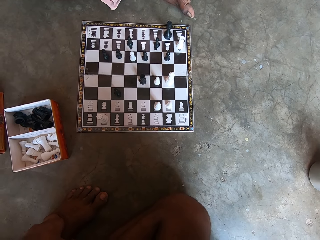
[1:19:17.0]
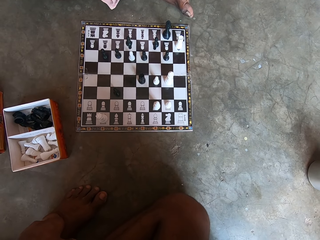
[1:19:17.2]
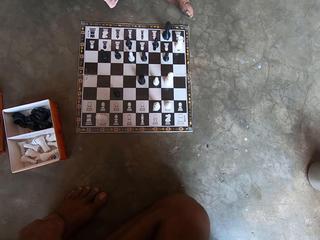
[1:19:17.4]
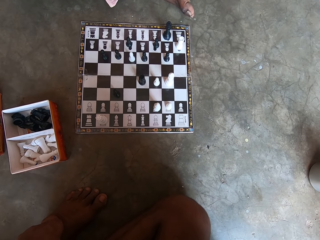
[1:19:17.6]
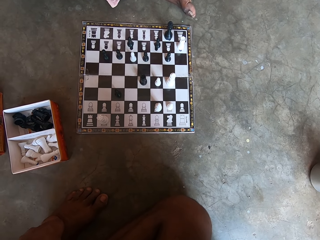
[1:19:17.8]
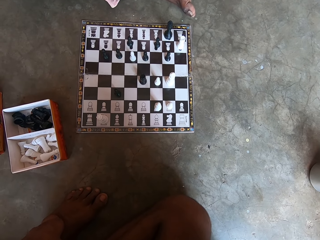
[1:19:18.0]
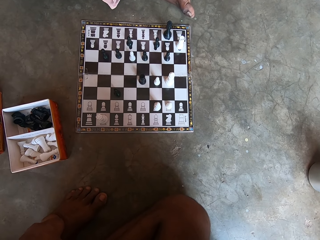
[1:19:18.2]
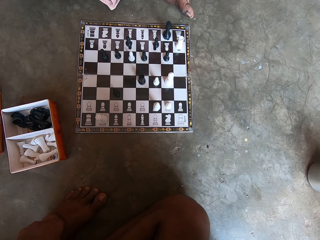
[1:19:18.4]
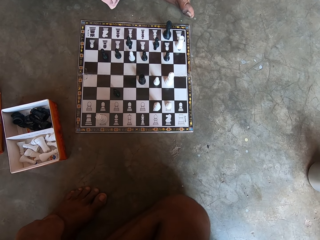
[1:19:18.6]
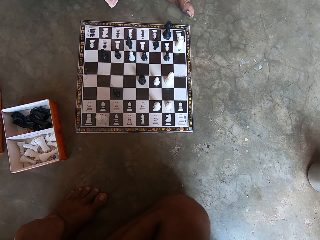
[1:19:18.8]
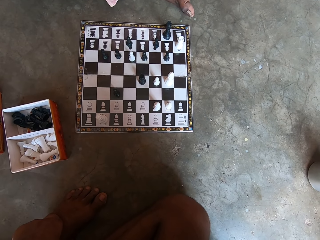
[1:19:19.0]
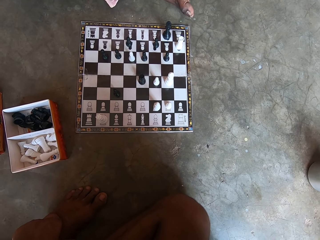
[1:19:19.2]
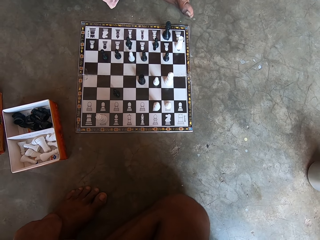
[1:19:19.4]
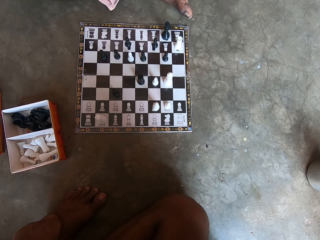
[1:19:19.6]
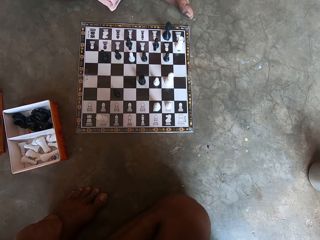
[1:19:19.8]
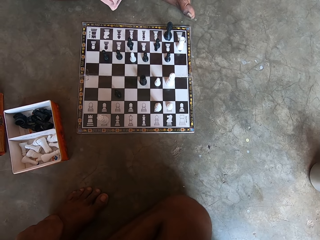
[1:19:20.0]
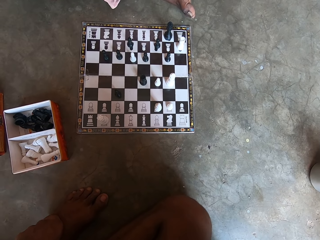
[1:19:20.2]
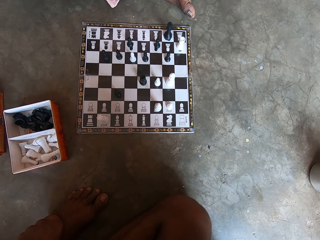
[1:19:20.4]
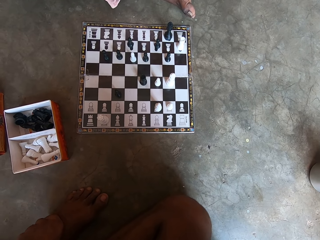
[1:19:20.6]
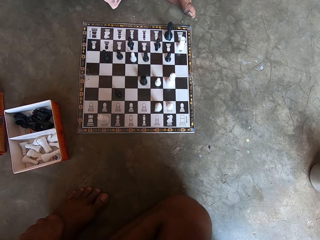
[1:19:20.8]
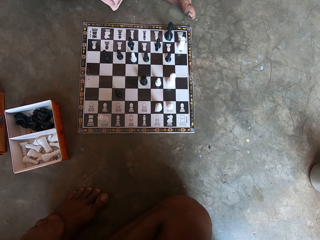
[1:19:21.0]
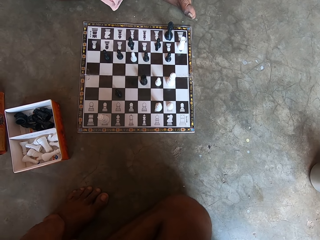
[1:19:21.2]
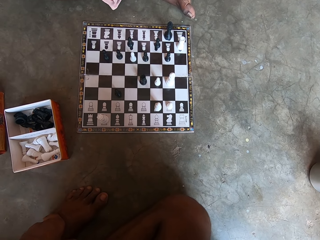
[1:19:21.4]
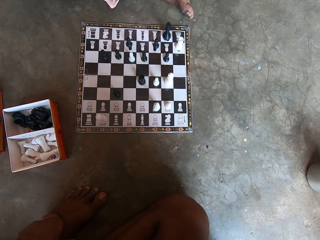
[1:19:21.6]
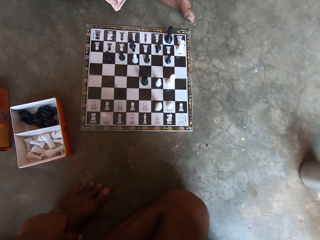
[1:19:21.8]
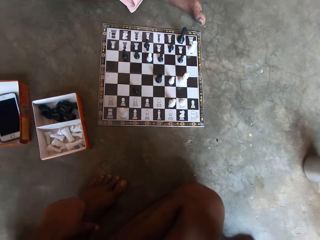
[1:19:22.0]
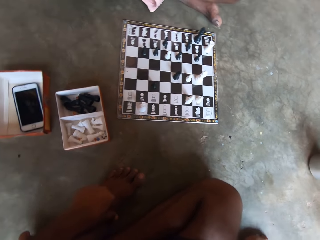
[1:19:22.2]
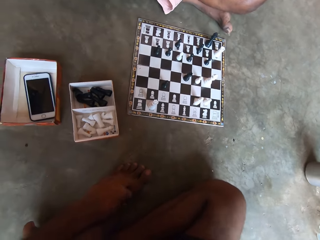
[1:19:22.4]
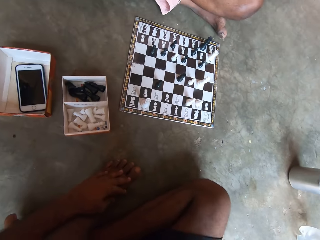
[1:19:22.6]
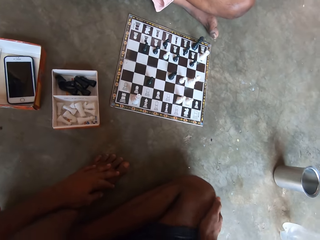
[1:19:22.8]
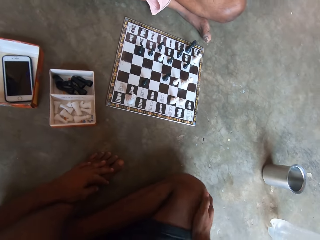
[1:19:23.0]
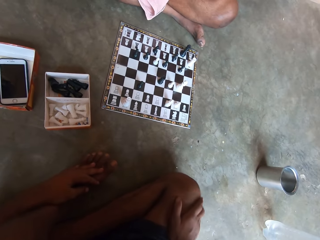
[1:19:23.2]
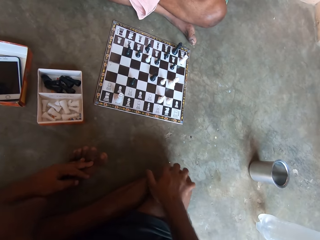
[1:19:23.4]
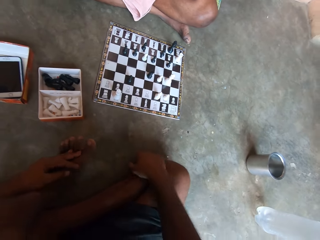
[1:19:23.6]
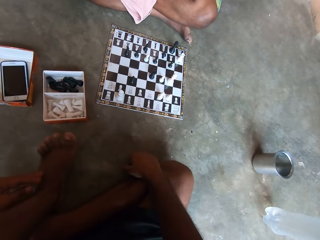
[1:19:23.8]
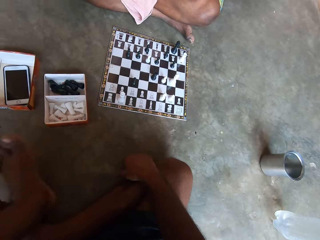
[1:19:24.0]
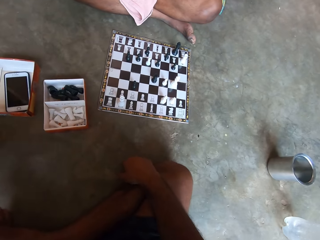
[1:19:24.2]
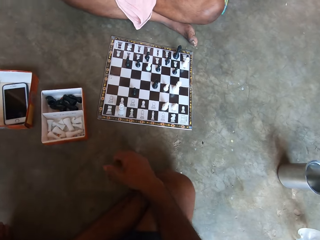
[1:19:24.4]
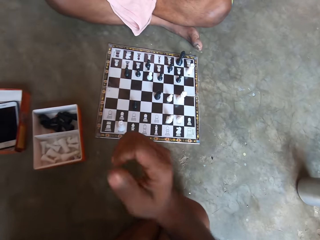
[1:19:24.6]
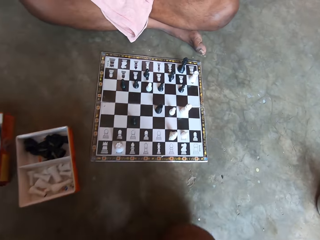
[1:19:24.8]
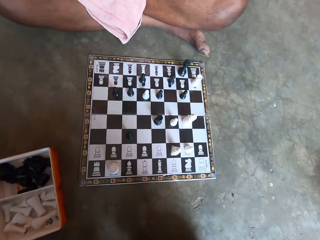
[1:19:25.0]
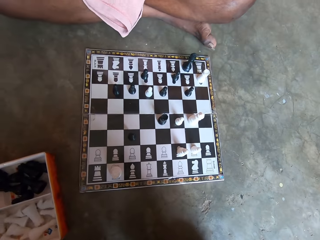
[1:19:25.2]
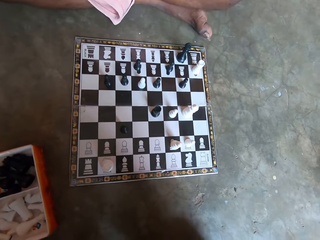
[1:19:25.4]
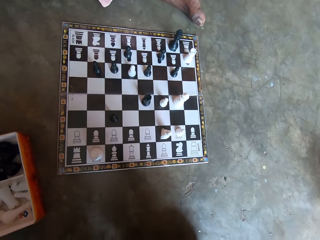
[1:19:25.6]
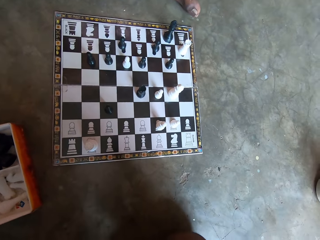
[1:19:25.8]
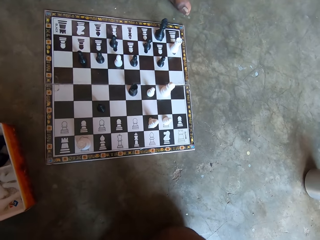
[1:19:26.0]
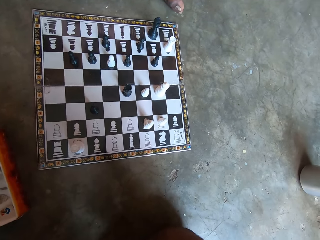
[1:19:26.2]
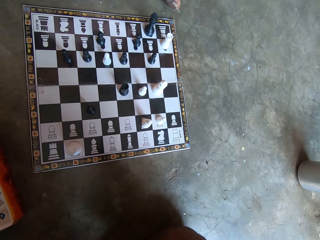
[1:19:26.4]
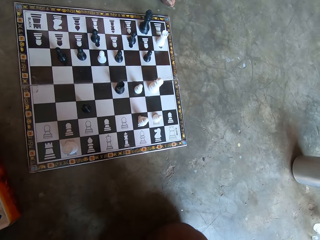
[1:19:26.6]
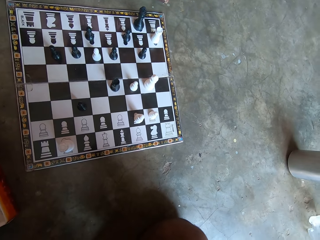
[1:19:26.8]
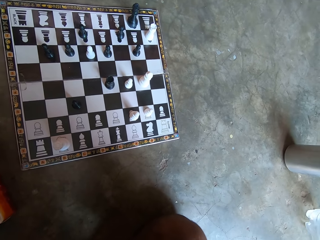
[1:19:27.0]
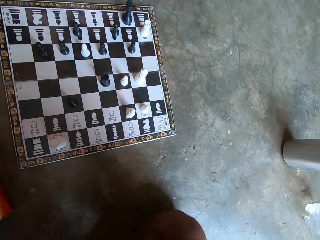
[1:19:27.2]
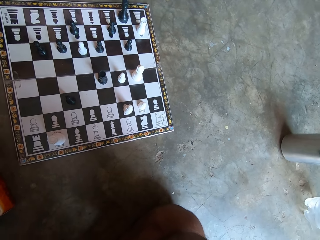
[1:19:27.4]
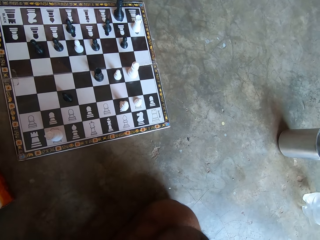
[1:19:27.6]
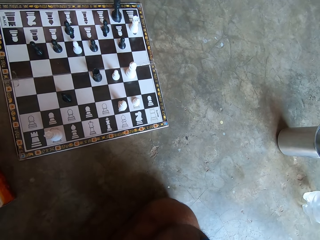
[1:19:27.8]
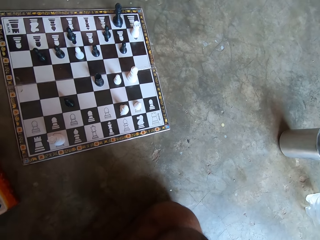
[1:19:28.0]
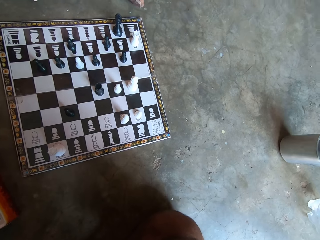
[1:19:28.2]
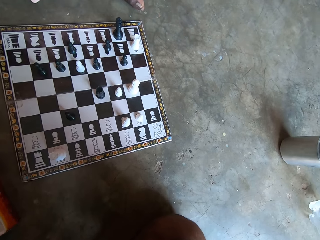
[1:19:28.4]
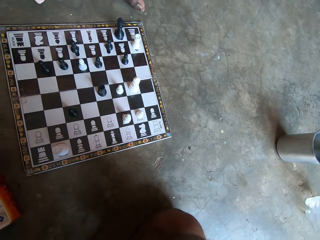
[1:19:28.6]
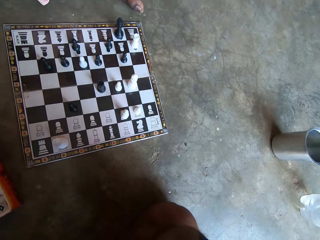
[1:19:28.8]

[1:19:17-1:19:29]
The camera wearer touches his foot. He rubs his thigh, raises his foot, moves his foot, and raises his hand.

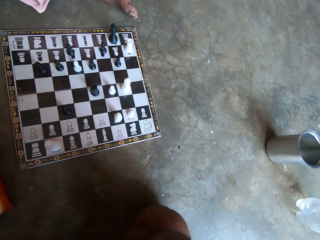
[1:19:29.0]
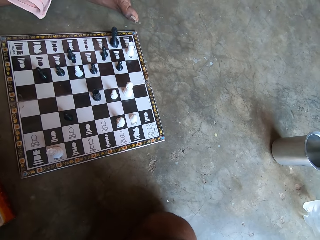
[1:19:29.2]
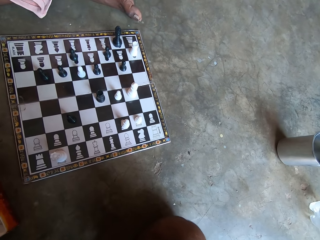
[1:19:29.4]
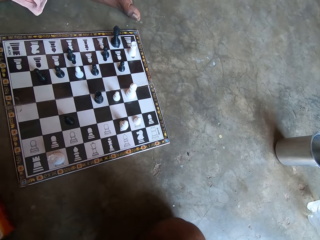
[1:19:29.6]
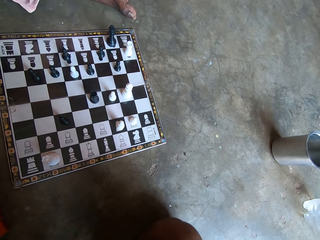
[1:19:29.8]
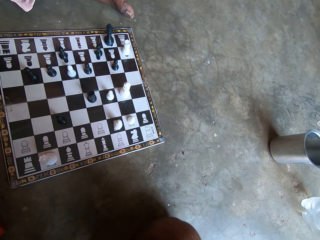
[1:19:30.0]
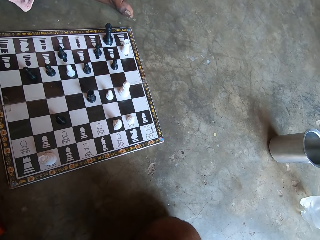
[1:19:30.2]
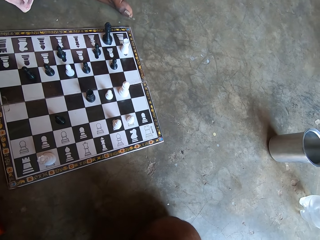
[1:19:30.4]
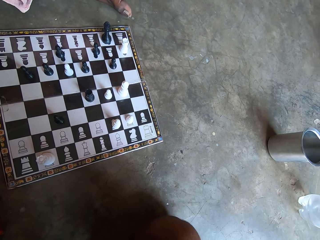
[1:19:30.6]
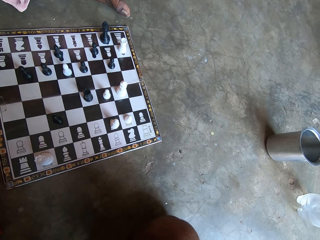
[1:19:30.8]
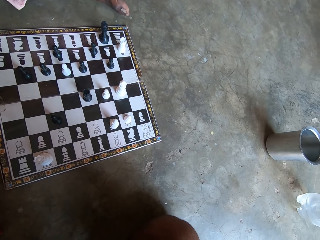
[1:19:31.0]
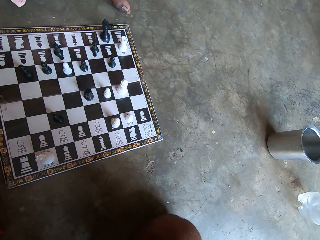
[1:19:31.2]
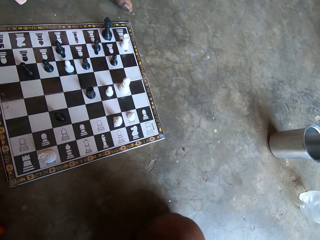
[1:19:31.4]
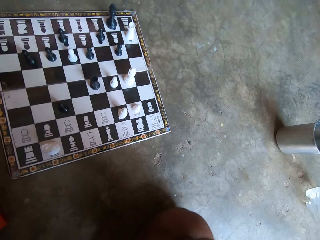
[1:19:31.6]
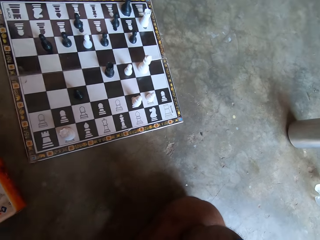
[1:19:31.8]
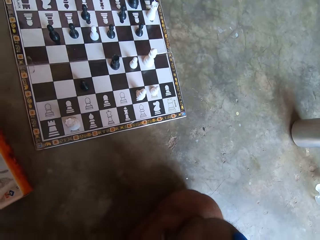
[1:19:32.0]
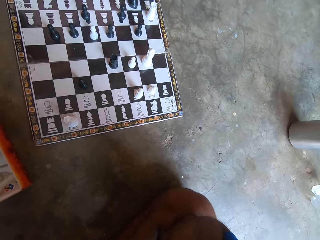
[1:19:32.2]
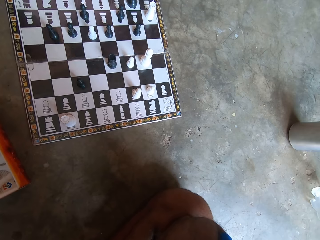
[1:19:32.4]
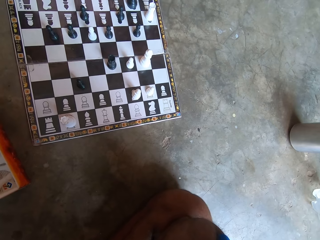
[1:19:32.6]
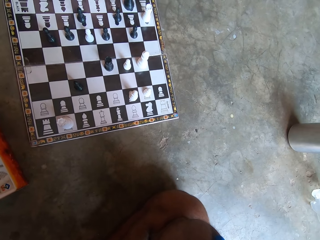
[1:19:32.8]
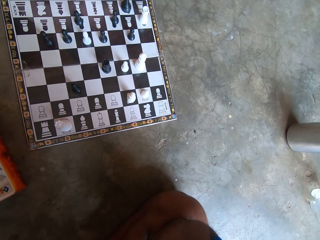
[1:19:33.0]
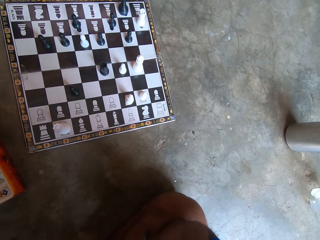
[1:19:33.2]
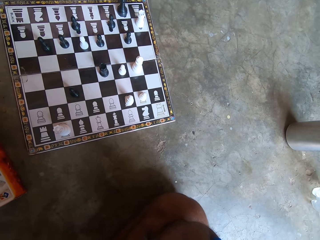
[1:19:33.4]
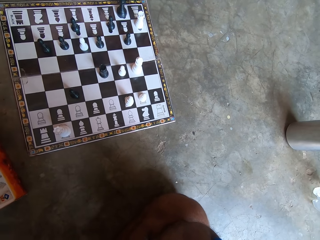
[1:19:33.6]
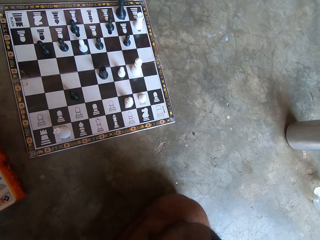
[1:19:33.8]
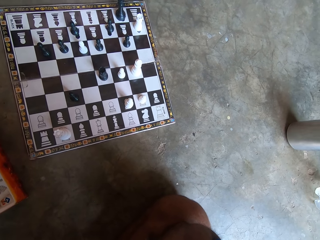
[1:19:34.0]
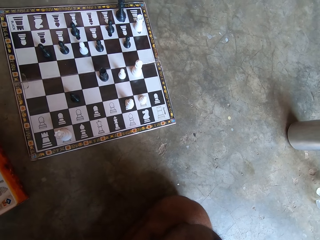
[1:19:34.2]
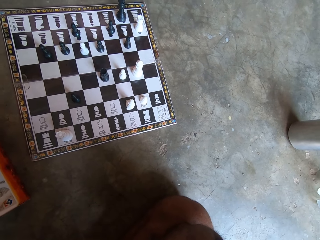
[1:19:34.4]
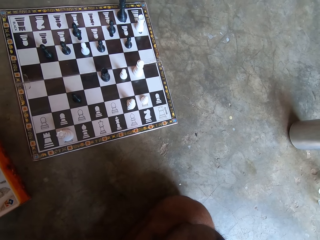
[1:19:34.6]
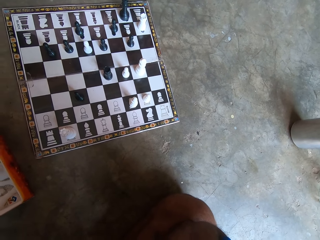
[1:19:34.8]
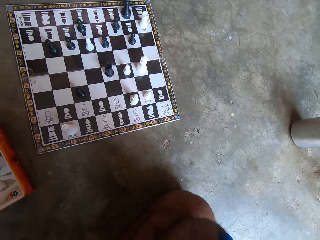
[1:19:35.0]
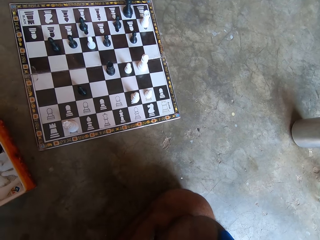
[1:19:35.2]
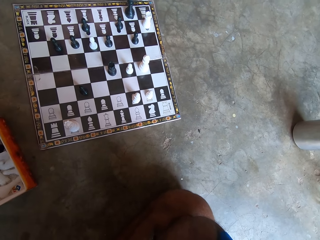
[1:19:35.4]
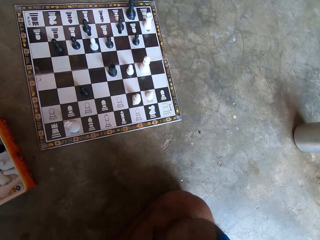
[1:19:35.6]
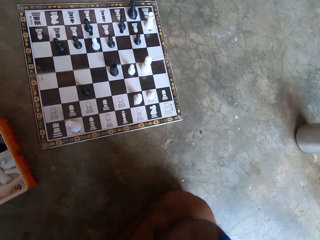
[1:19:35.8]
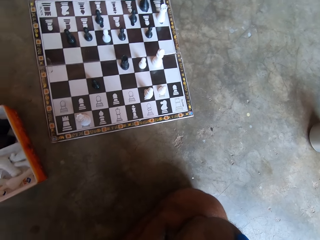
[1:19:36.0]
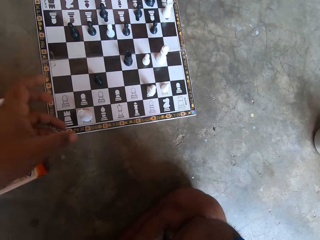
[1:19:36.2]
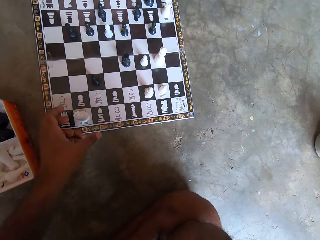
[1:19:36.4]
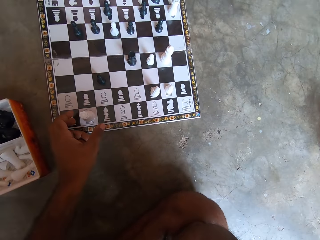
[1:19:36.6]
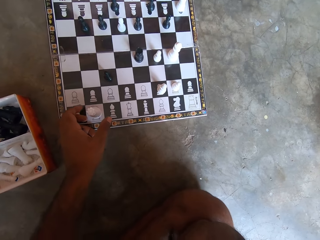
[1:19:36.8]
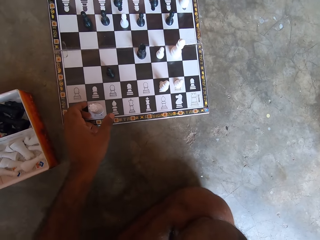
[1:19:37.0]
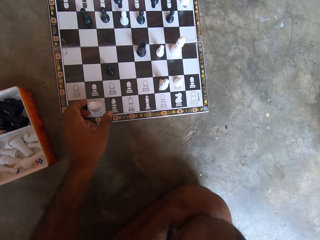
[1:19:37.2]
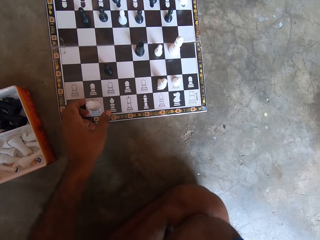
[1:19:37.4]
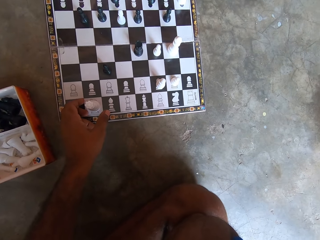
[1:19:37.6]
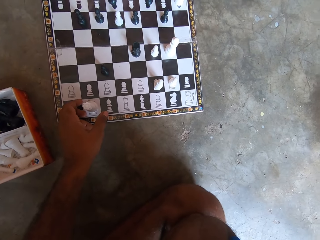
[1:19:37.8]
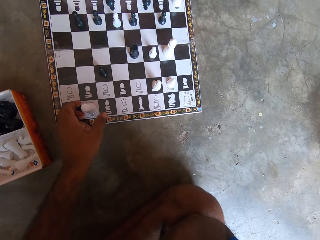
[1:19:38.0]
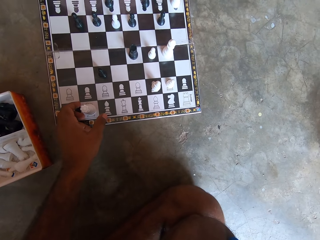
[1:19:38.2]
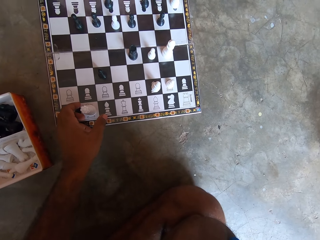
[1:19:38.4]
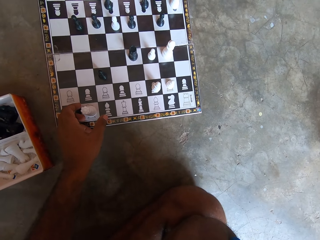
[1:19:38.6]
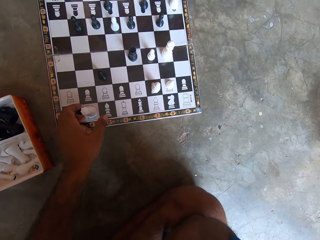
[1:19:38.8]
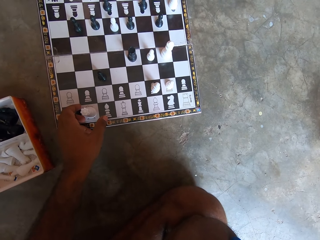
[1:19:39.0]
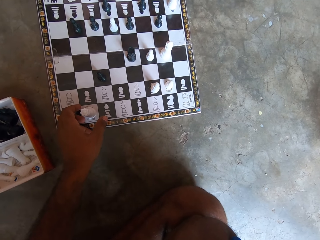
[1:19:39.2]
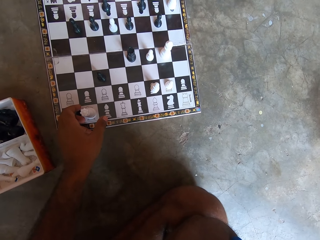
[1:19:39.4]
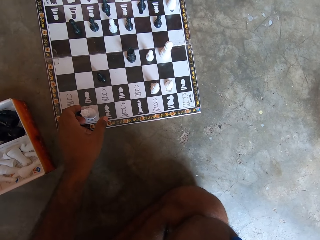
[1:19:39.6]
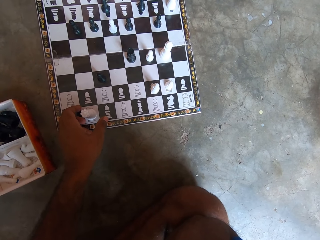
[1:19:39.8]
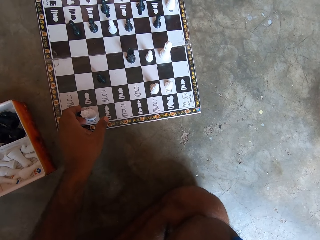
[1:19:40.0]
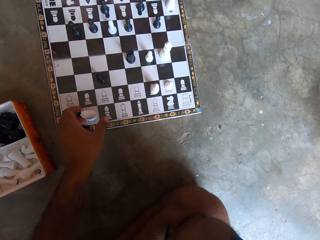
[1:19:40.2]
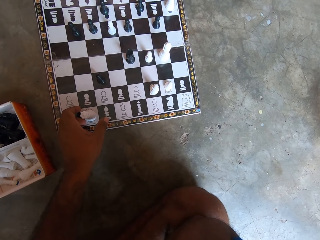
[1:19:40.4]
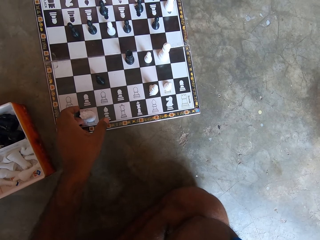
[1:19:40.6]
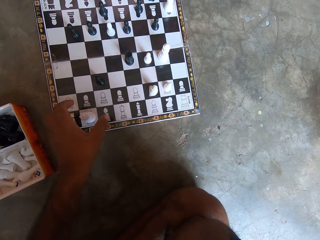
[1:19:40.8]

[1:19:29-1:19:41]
The camera wearer places his hand on the chessboard.
